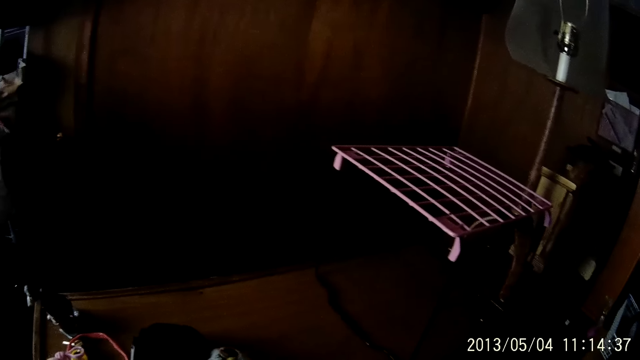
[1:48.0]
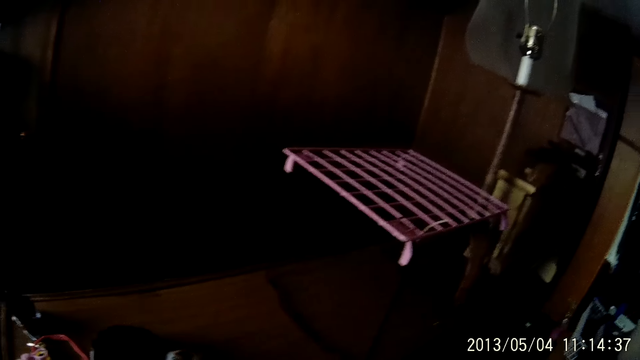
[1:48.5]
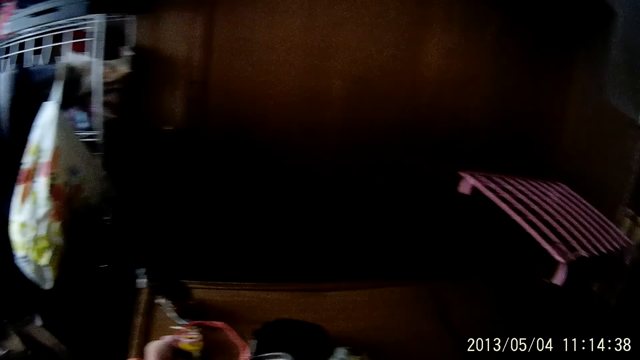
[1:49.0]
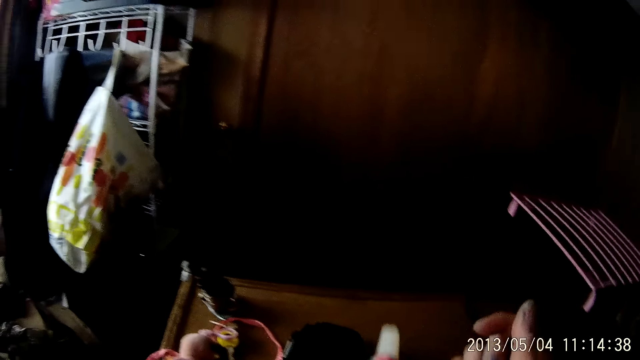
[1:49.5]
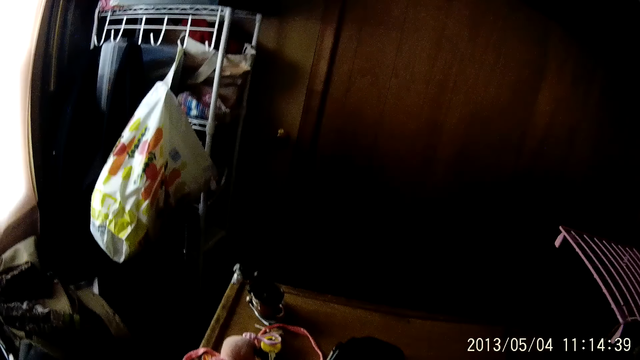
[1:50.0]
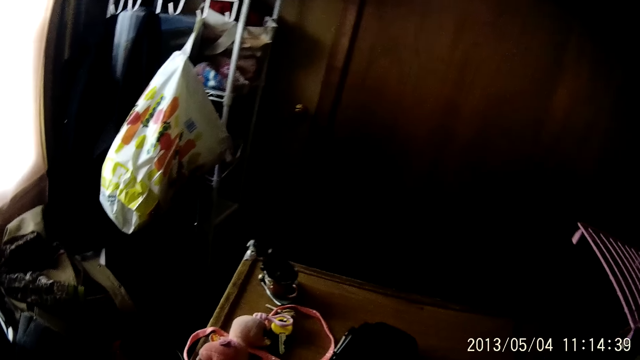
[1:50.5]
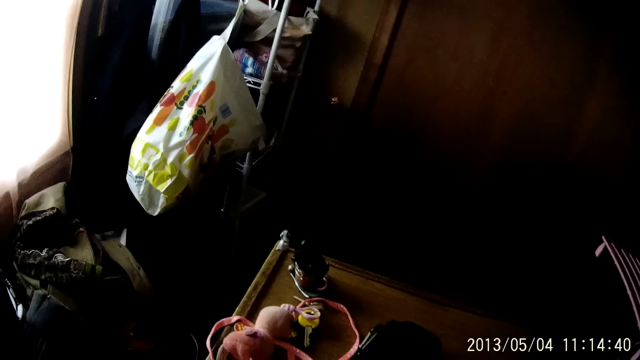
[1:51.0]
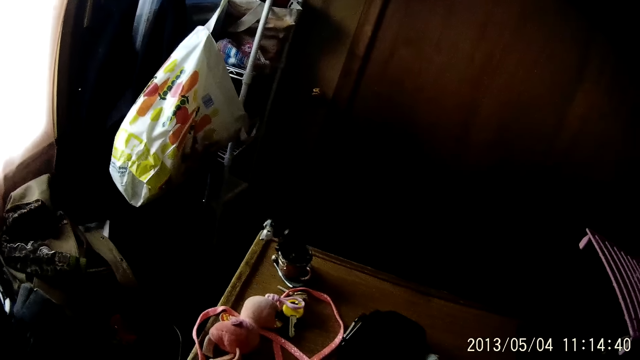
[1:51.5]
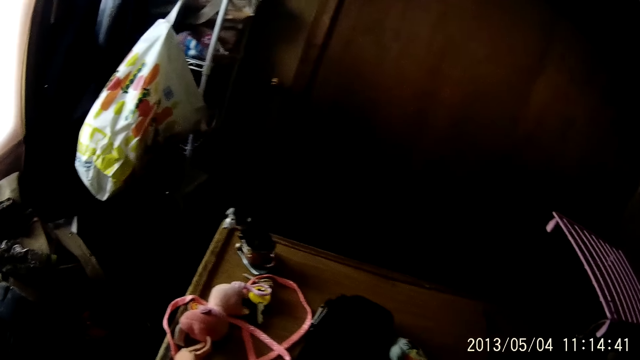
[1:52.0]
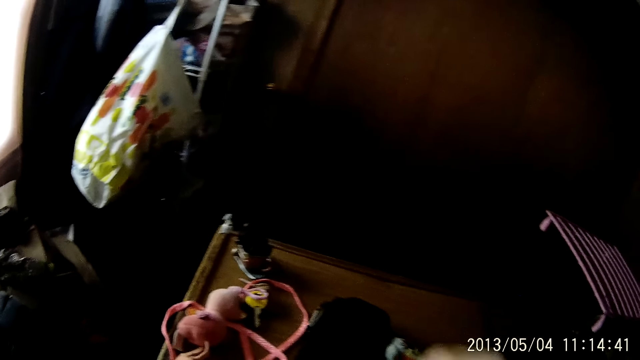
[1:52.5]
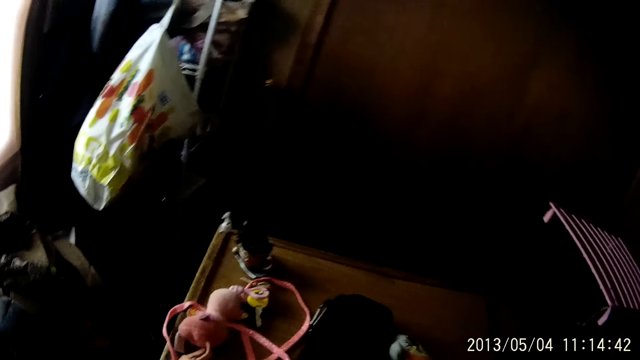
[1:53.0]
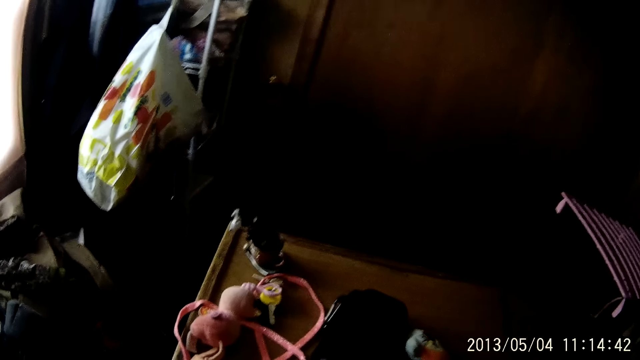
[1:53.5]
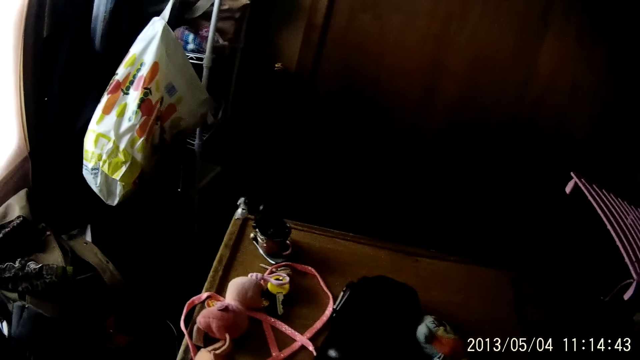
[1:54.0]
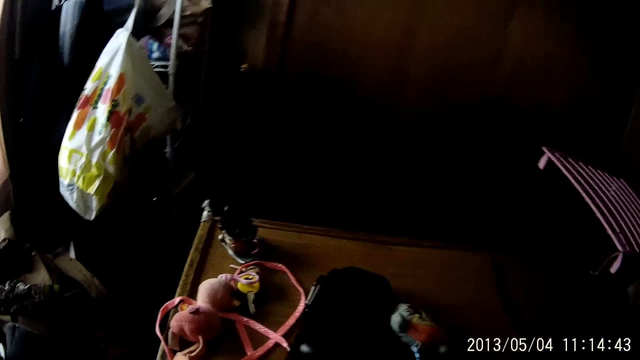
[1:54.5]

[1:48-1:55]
The camera wearer flips a book in her left hand.

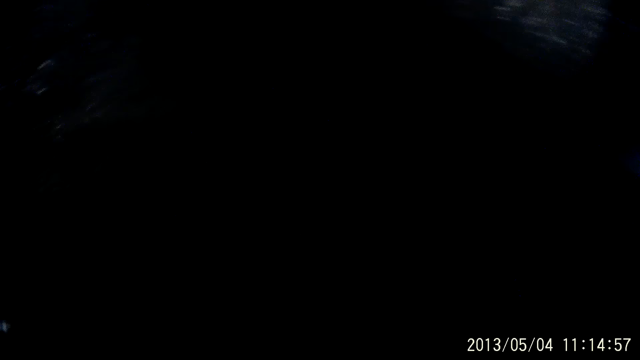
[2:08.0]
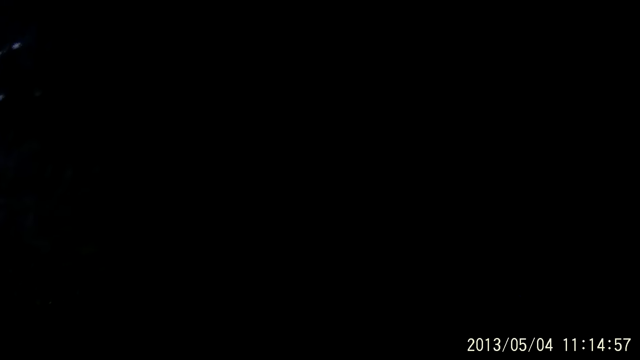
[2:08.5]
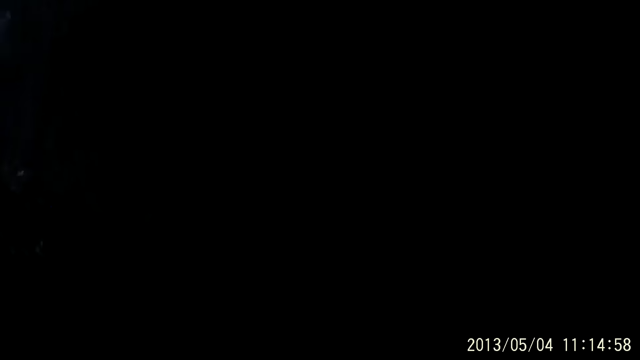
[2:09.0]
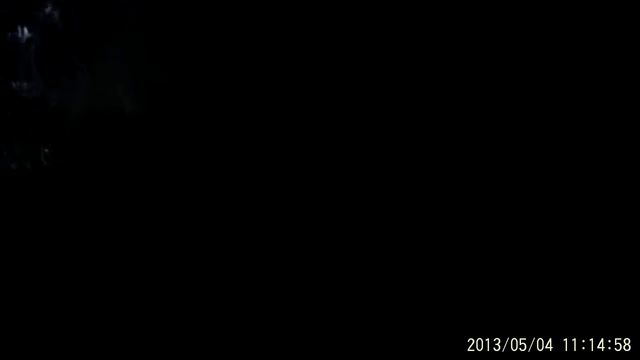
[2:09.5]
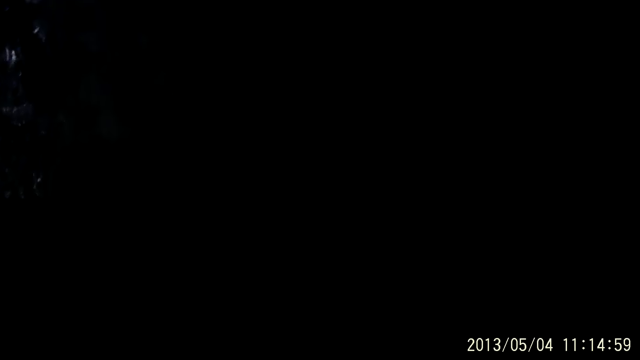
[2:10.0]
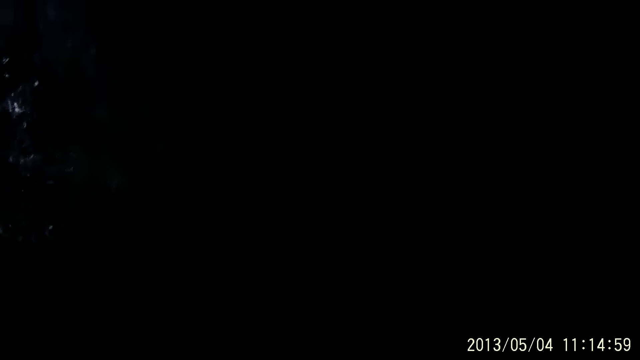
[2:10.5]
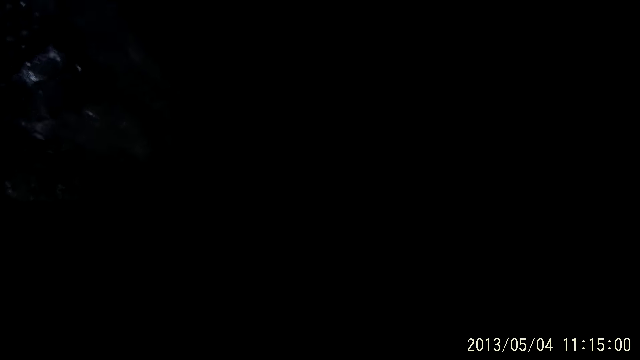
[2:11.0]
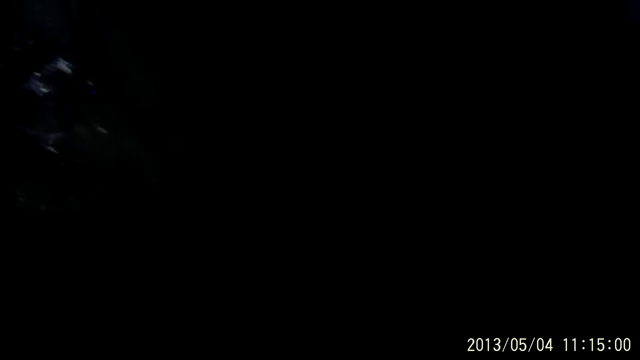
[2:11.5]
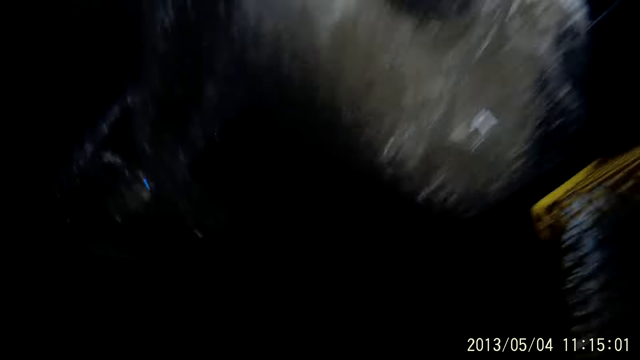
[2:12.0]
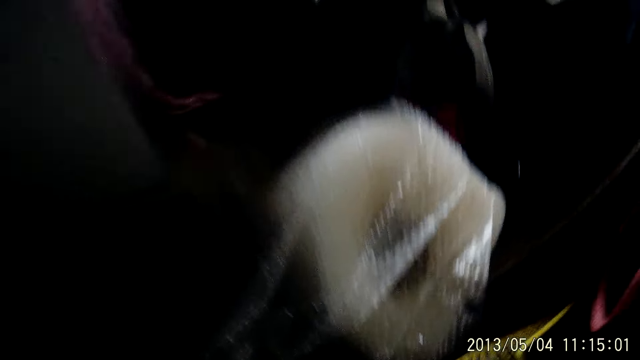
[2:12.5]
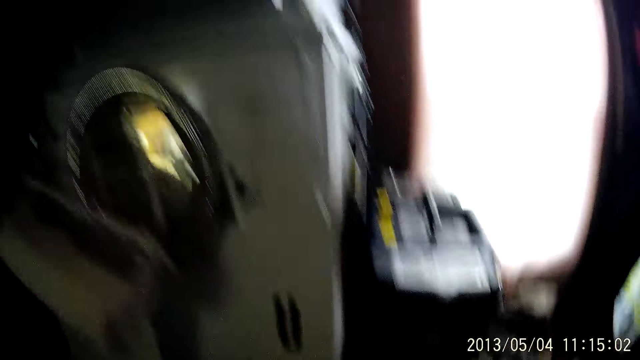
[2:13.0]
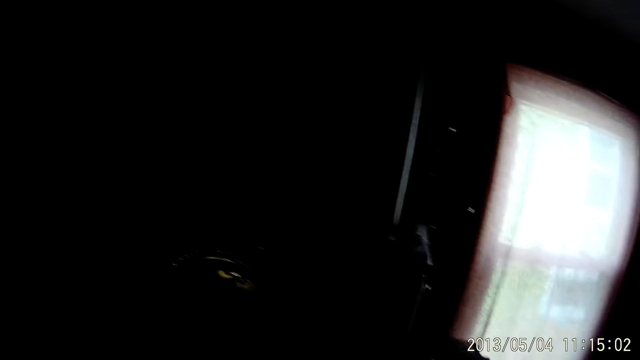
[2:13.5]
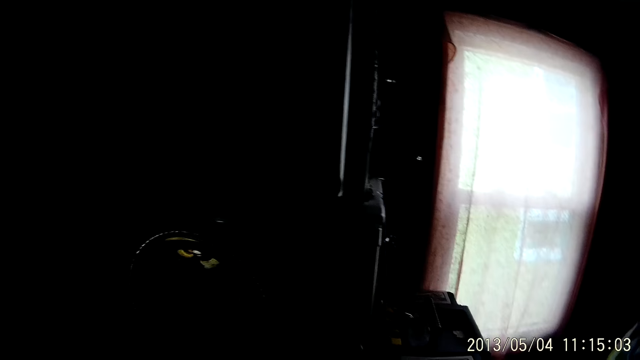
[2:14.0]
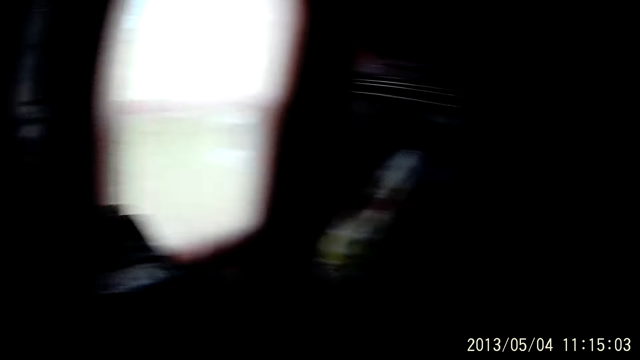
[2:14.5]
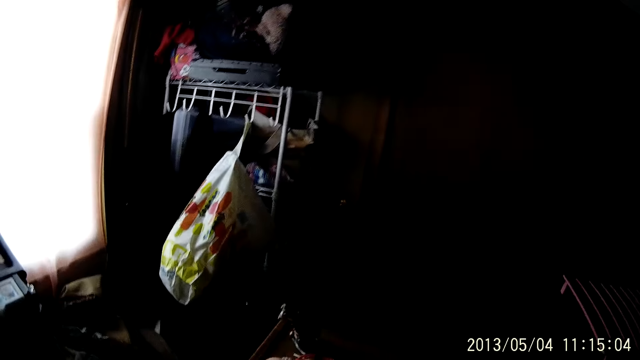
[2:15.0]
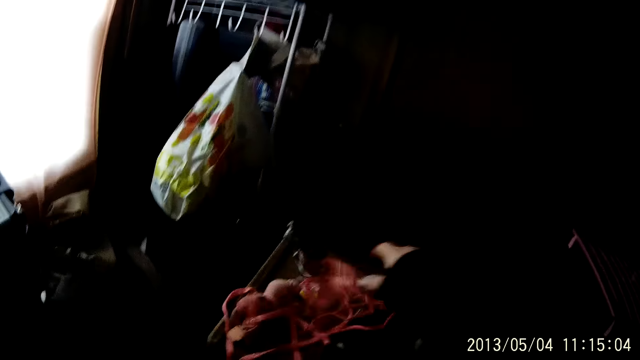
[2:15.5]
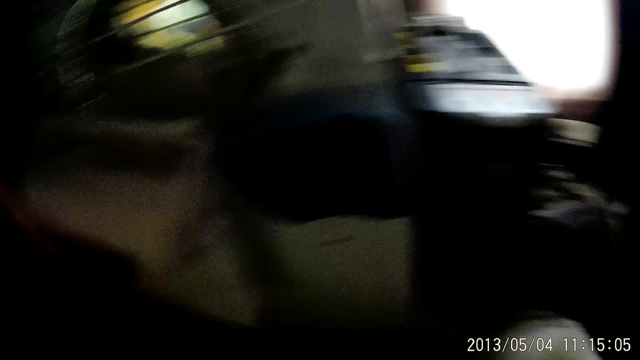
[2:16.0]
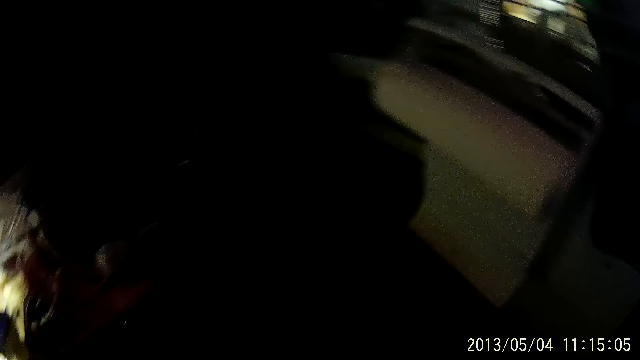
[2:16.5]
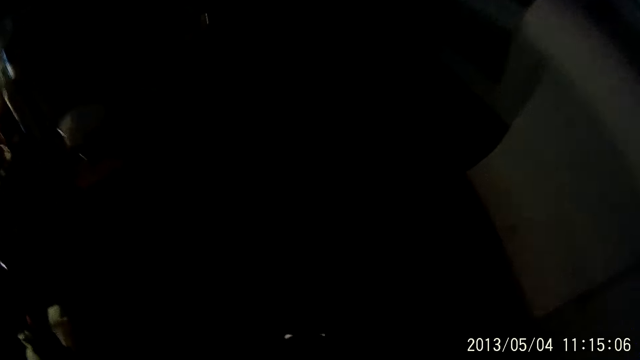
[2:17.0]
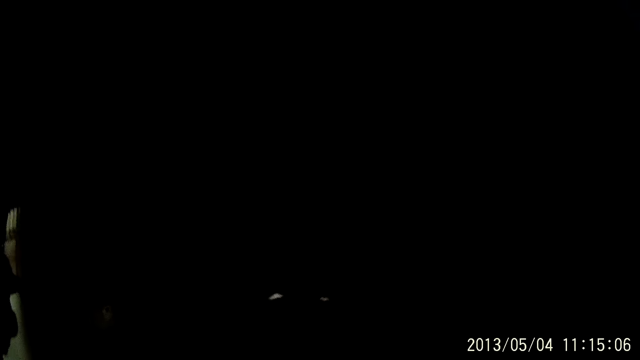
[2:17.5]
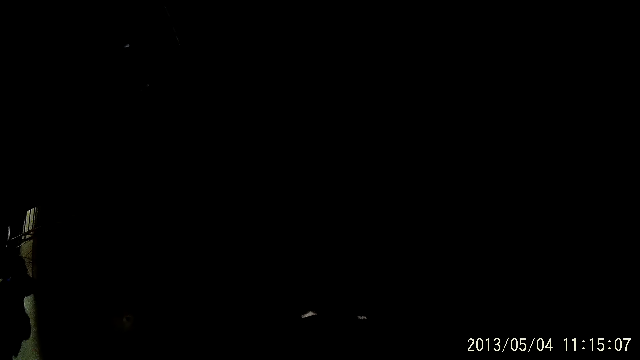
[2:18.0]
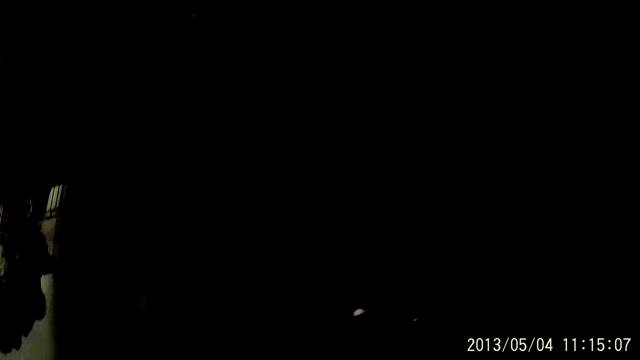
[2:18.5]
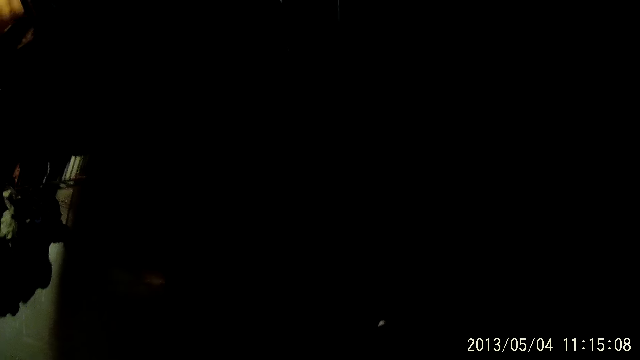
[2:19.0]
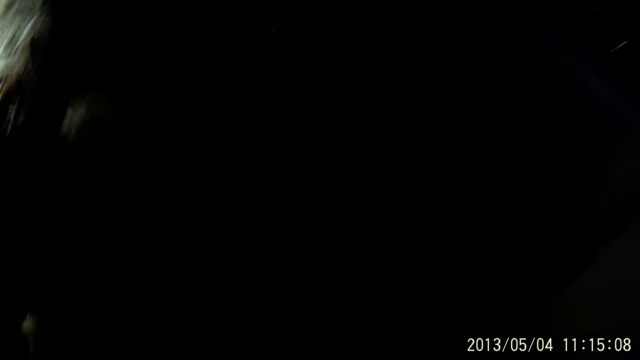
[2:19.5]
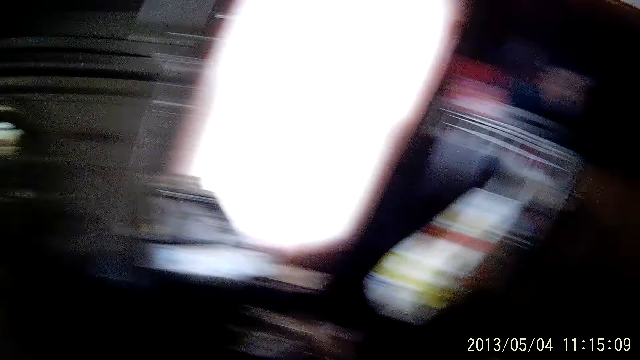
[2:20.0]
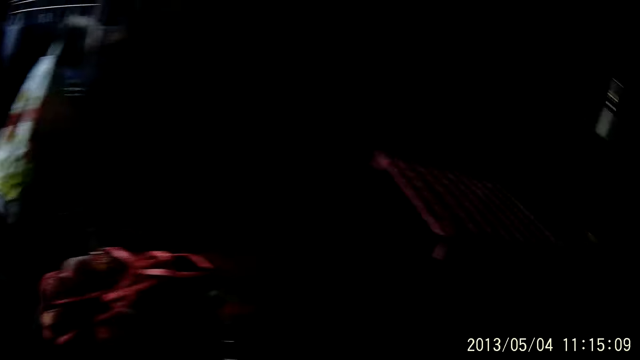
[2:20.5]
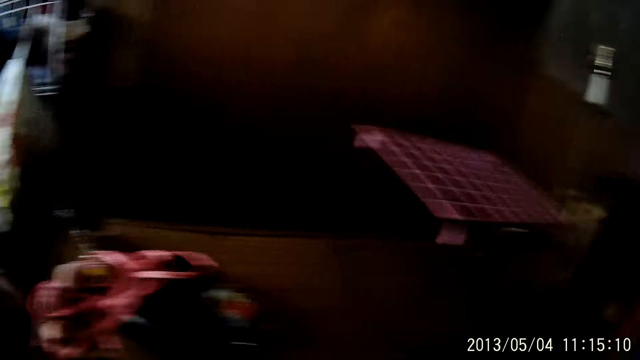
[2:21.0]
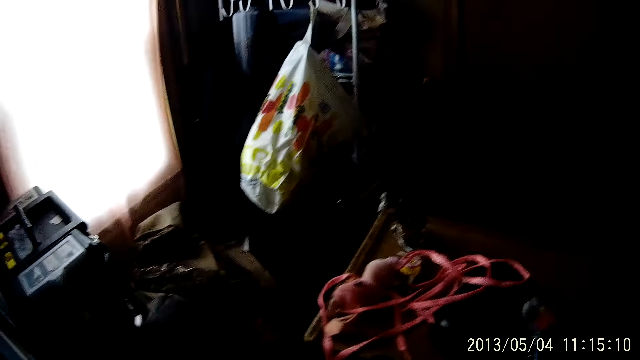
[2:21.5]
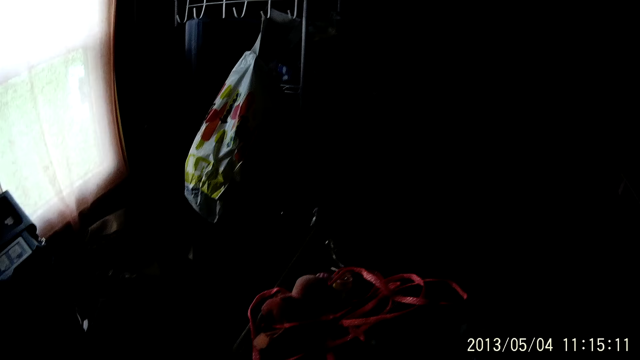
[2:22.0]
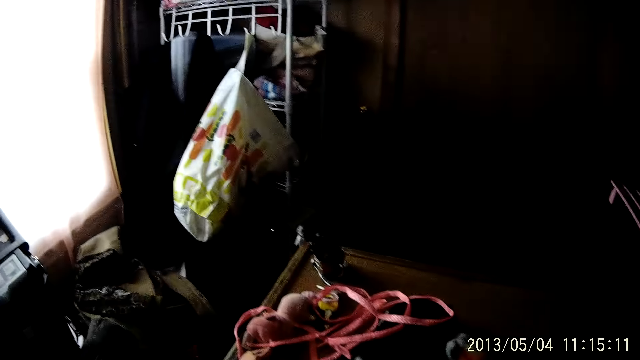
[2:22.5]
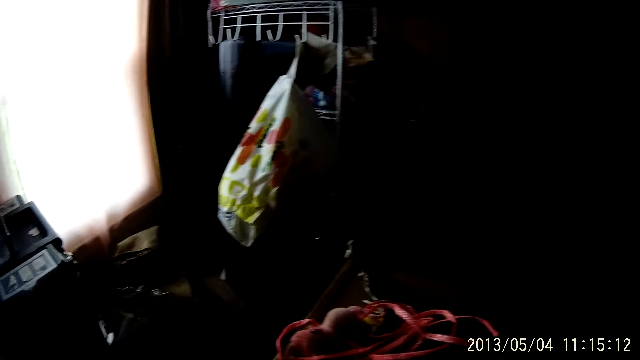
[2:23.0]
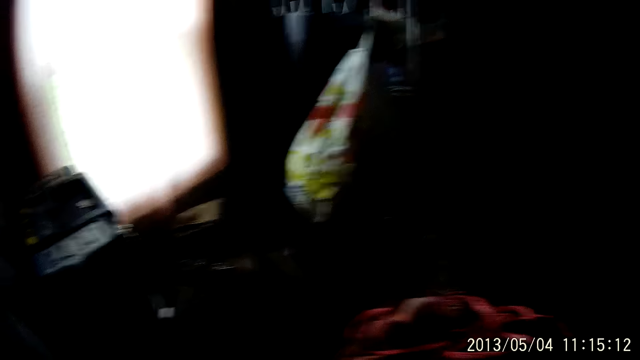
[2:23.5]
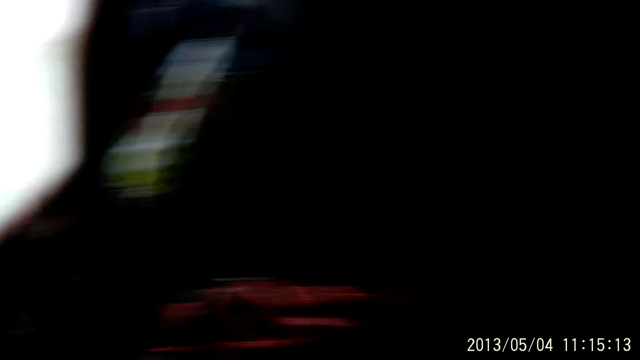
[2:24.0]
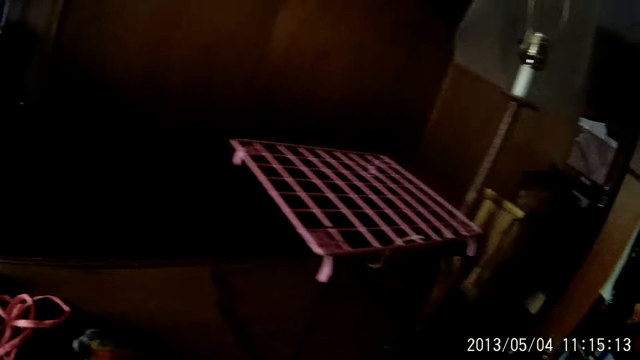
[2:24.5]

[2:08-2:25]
The camera wearer walks around. She holds a red rope in her right hand. She drops the red rope on the table with her right hand. She looks around.
